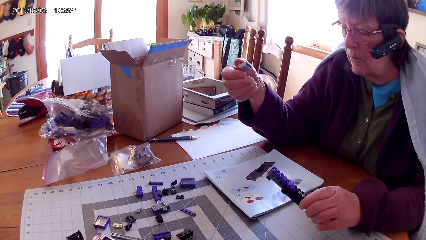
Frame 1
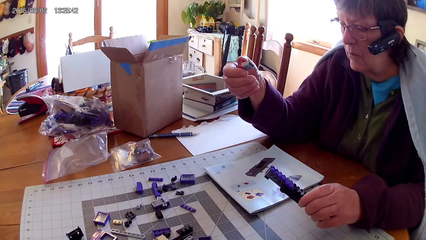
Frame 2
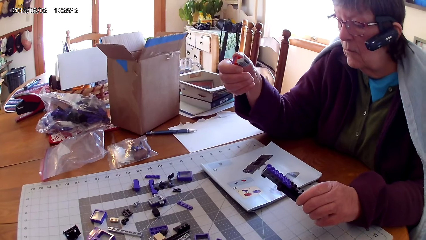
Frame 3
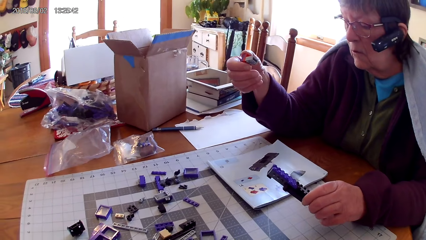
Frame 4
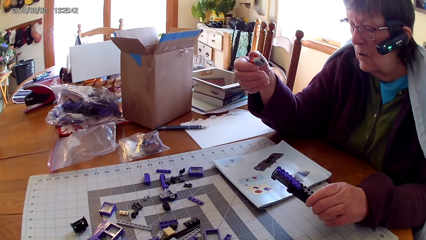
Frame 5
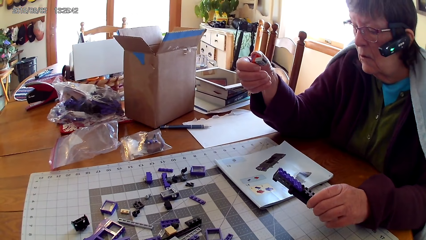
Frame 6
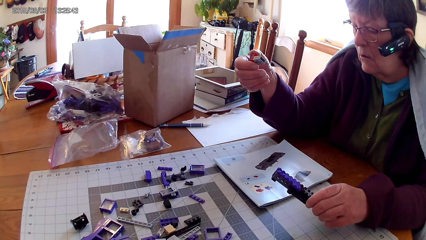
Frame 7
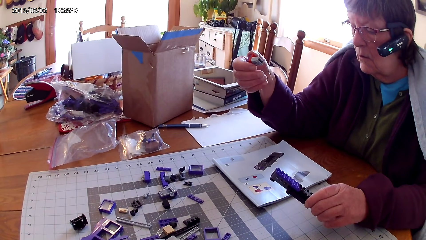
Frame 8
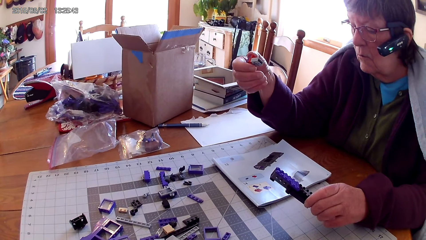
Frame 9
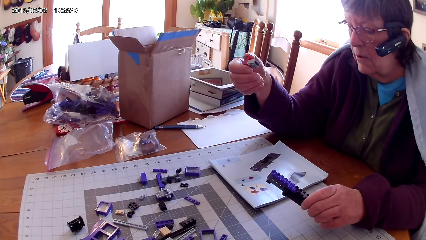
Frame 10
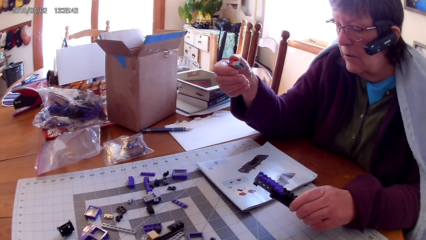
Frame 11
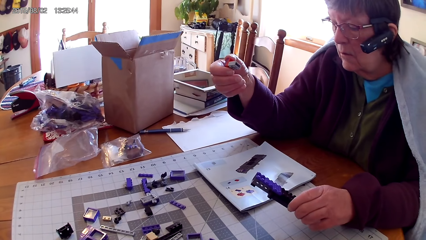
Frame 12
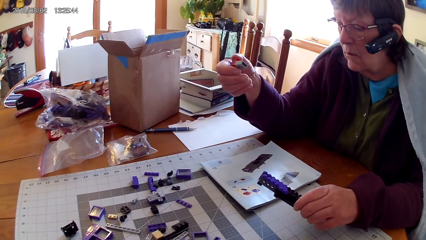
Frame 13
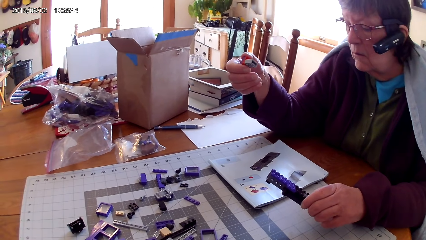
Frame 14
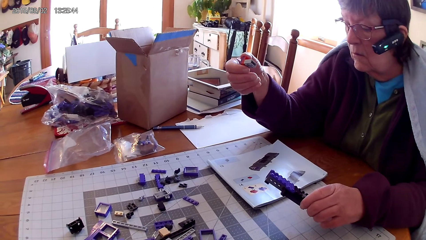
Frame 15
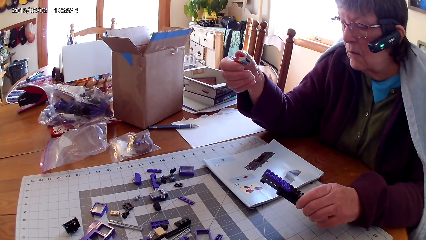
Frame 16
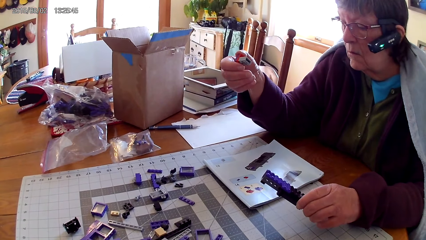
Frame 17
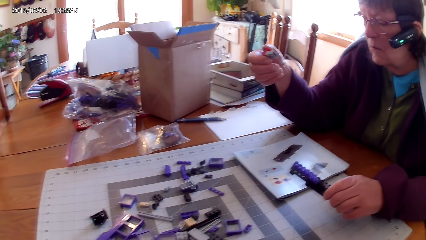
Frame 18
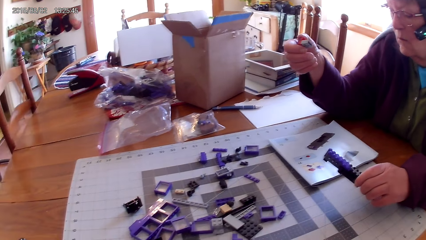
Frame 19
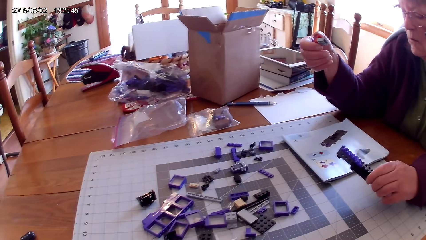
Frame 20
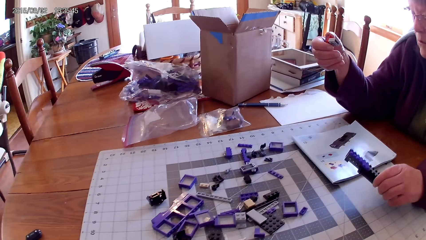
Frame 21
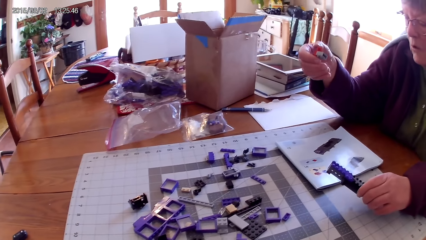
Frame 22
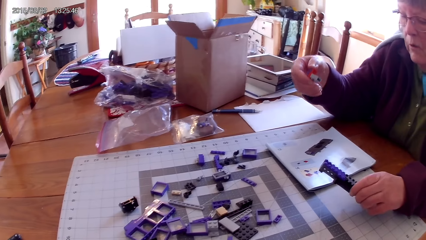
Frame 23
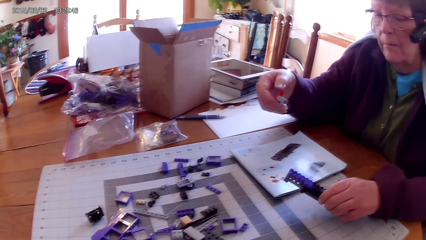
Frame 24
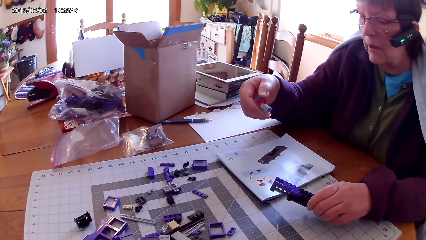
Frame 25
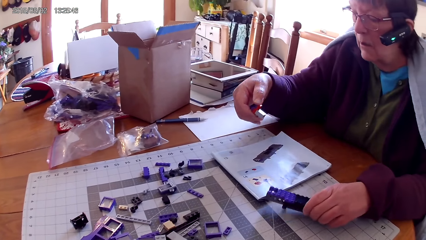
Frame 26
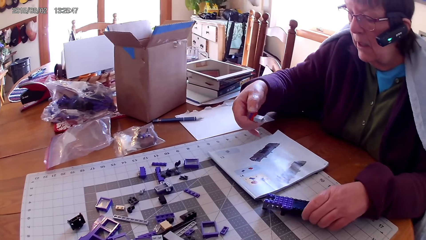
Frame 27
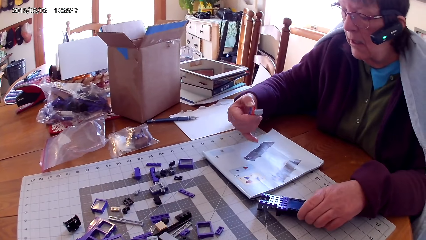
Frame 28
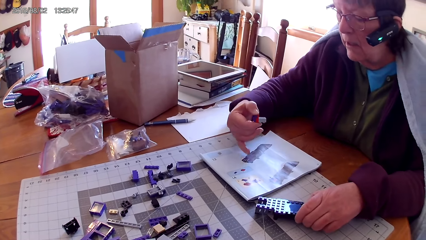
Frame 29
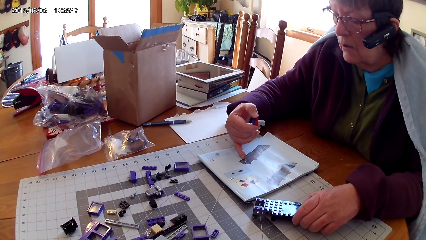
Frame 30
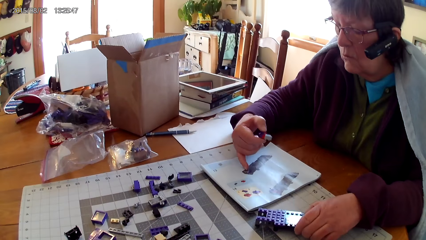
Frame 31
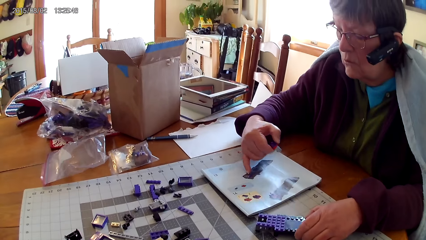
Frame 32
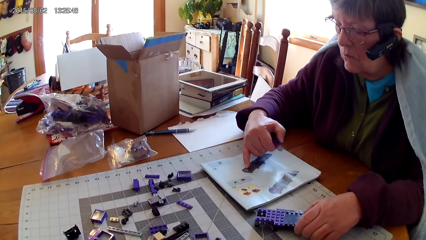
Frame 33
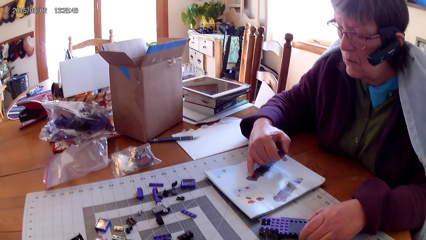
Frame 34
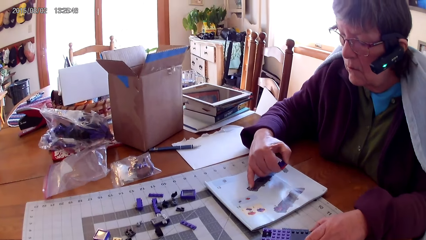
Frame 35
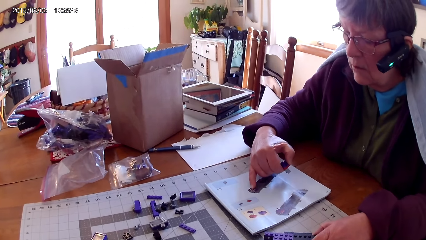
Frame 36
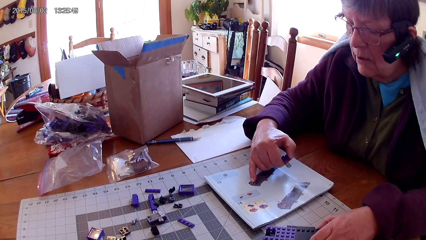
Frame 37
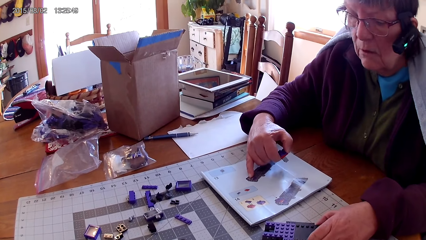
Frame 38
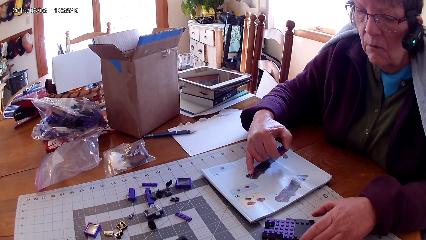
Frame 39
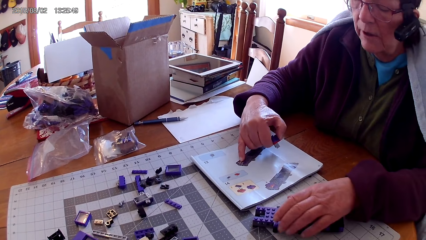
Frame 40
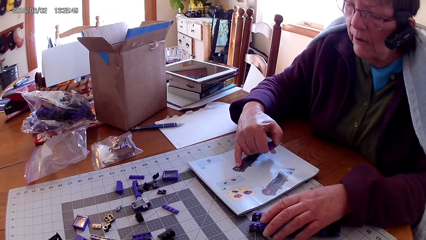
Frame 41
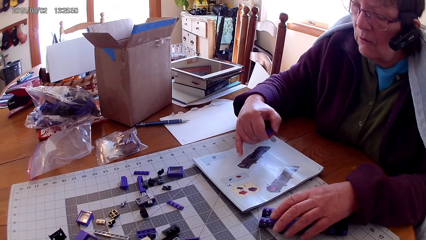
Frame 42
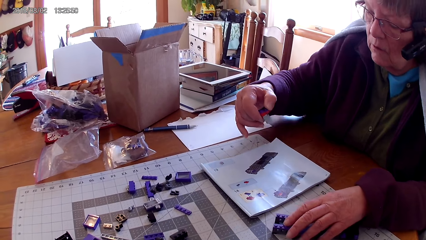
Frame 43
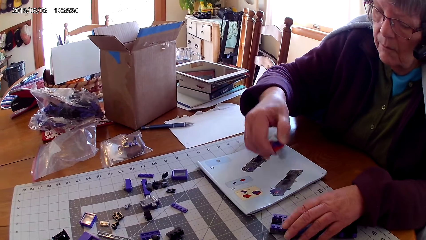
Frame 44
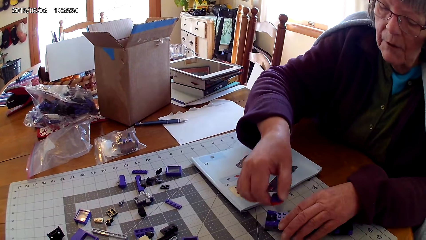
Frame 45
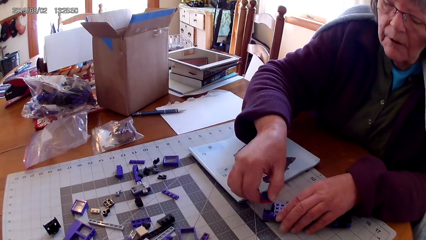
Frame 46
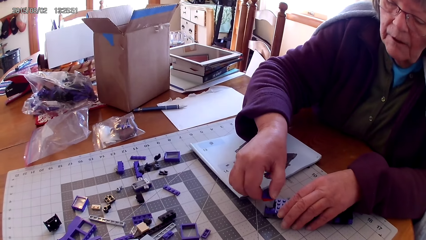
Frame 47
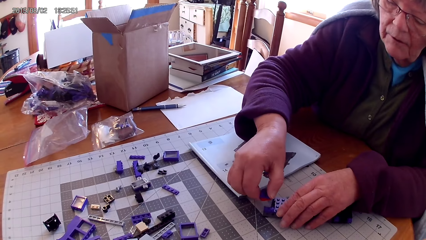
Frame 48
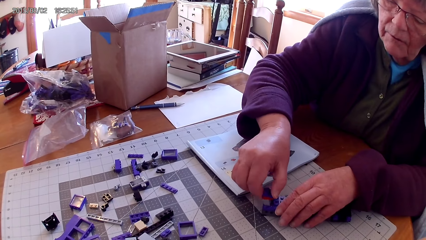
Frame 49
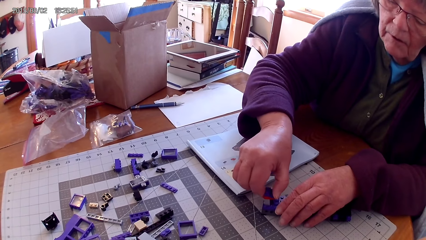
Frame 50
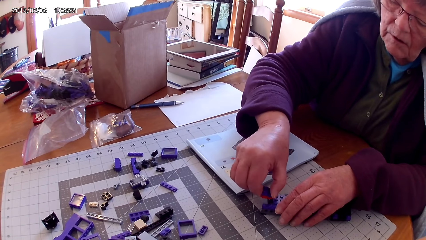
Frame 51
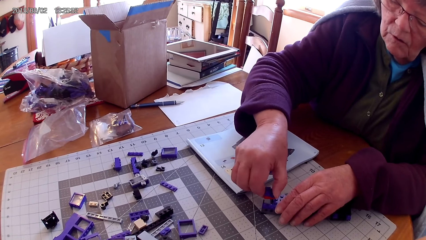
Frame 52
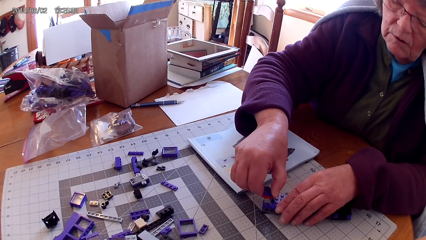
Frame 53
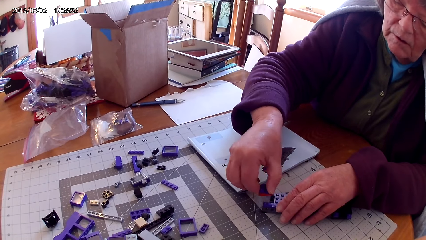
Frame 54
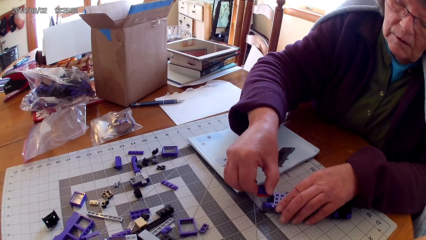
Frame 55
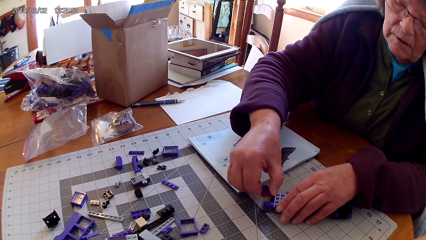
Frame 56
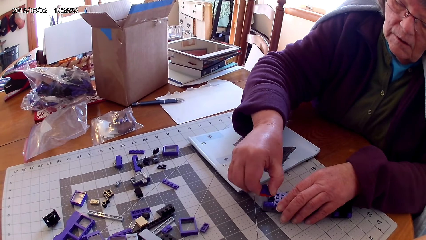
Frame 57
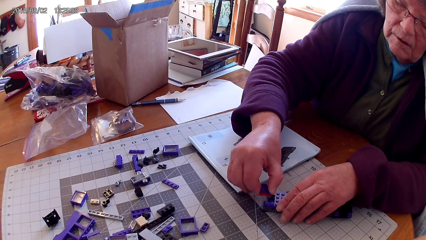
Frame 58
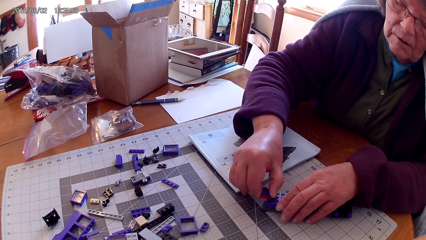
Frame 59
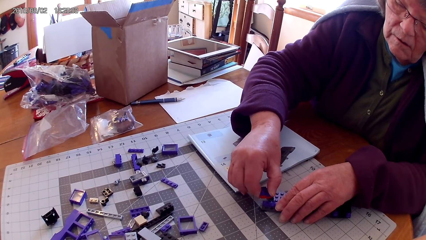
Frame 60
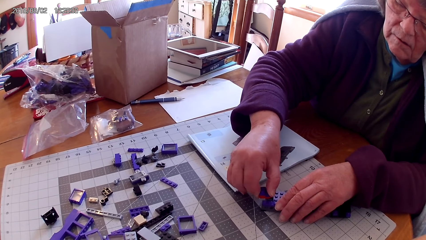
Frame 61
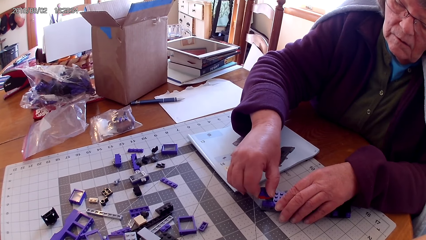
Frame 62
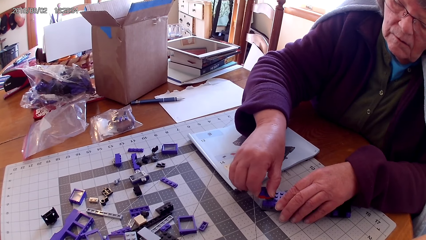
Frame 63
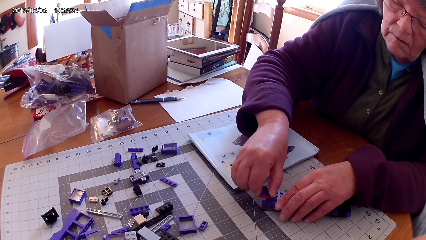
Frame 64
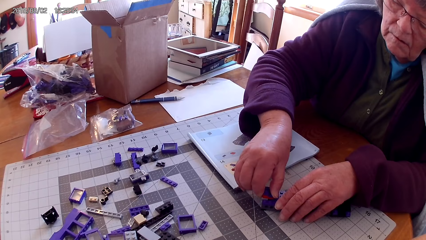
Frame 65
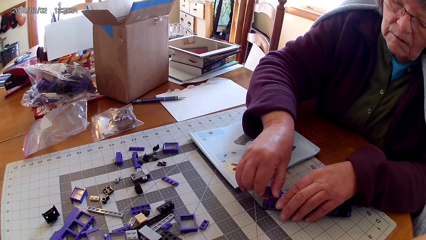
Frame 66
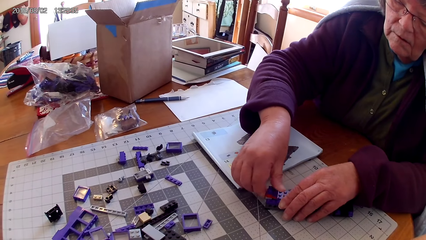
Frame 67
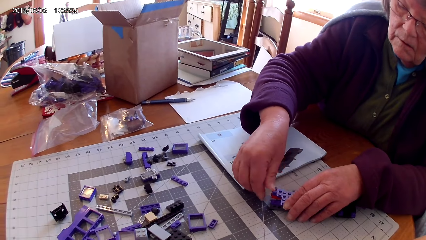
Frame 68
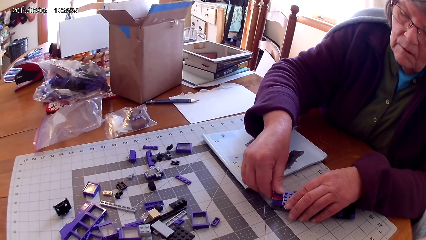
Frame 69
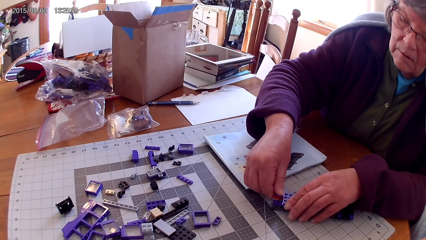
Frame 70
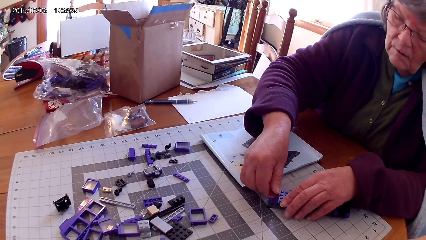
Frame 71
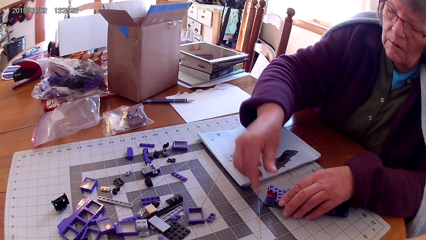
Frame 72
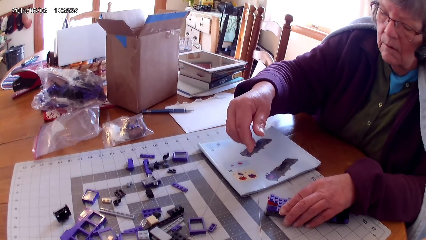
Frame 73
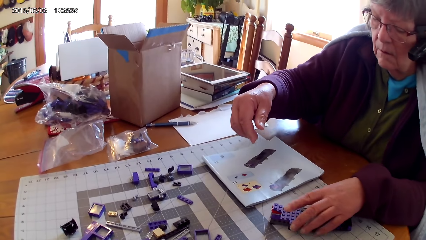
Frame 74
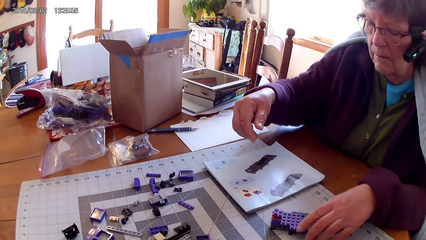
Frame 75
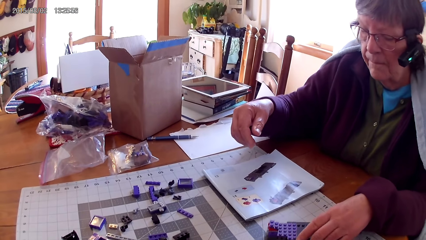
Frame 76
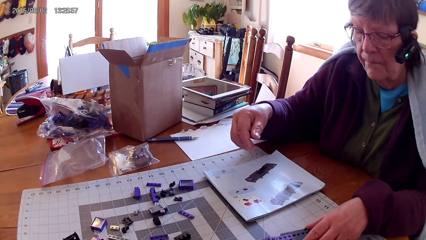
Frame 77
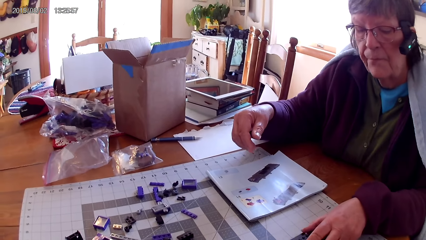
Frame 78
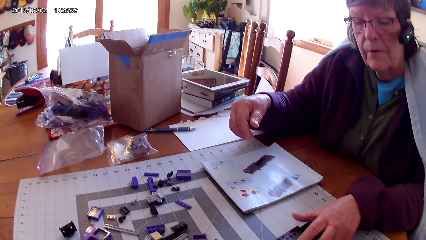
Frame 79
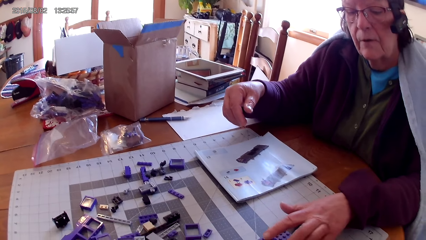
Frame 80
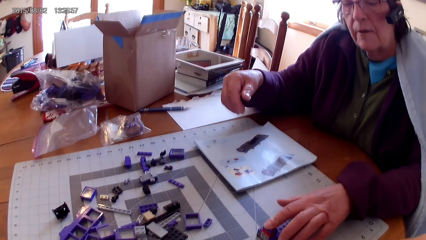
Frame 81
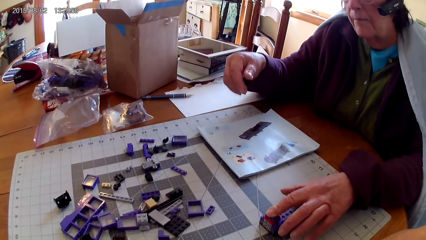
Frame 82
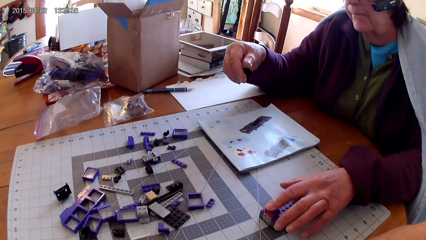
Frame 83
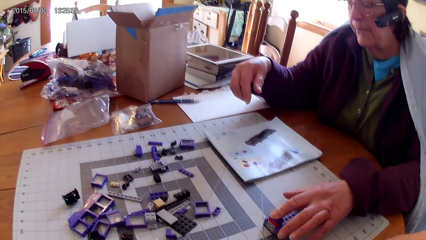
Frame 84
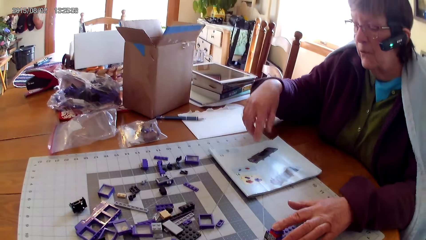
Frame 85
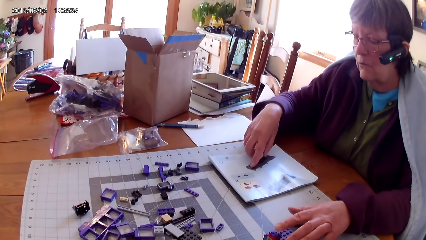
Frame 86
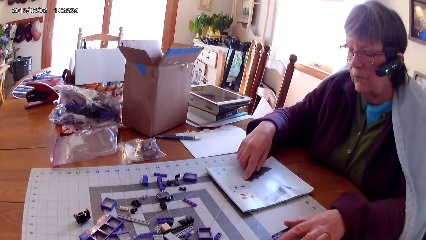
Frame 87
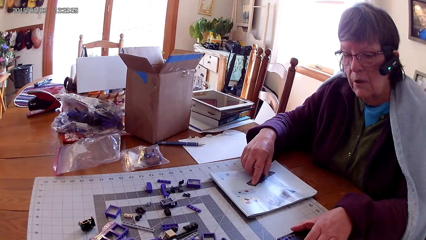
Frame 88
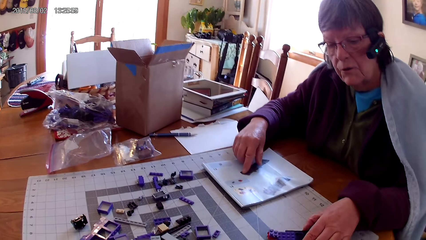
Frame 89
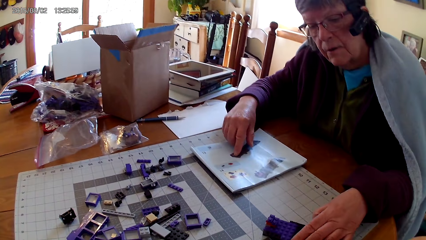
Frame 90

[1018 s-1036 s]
A woman looks at the manual book. The camera wearer looks around. The woman points on the manual book. She touches the book with her finger. She puts something on the table. She makes something. She fixes a plastic on the other plastic. She looks at the manual book. She puts something on the table.
